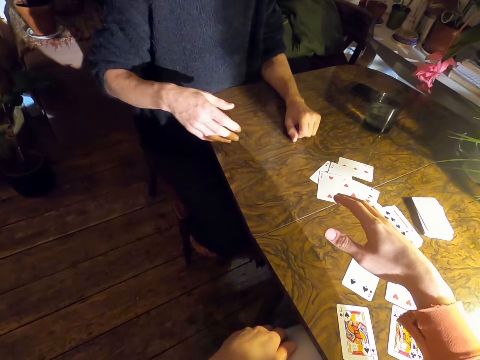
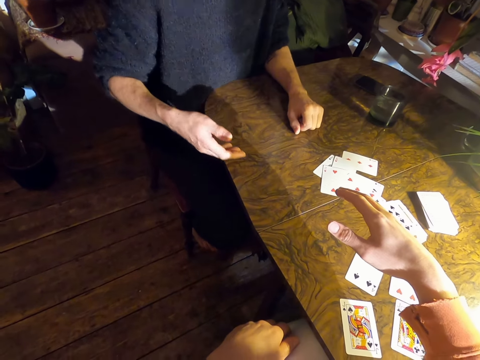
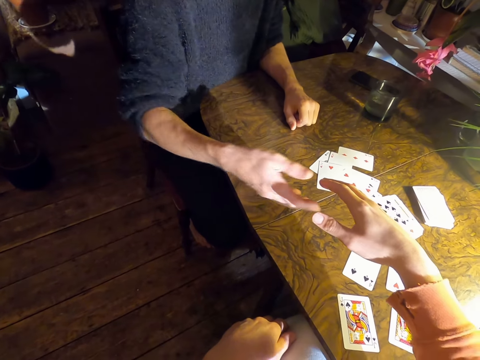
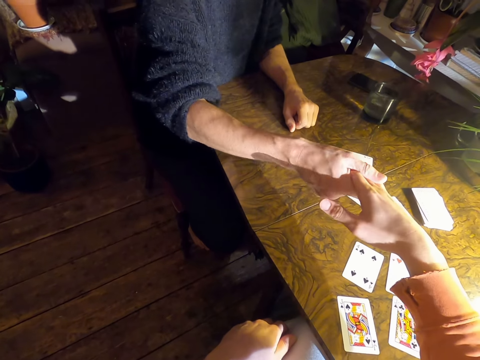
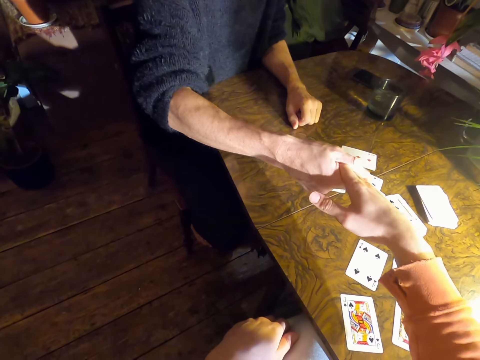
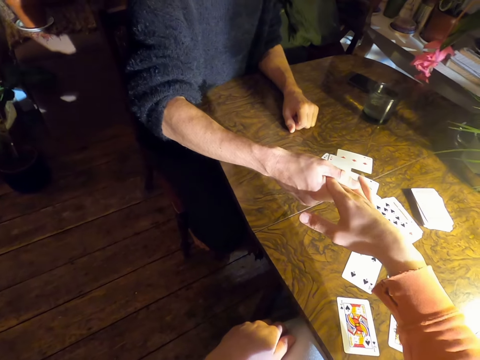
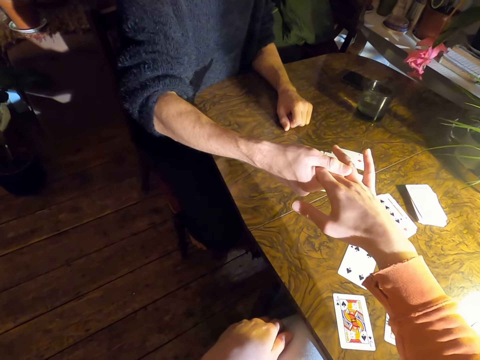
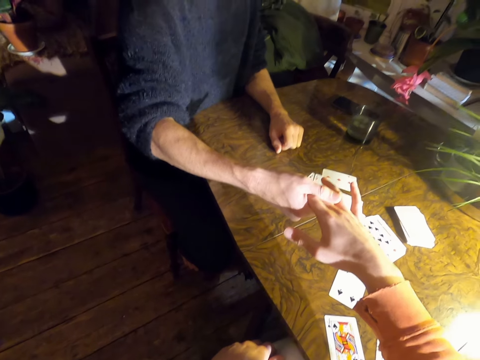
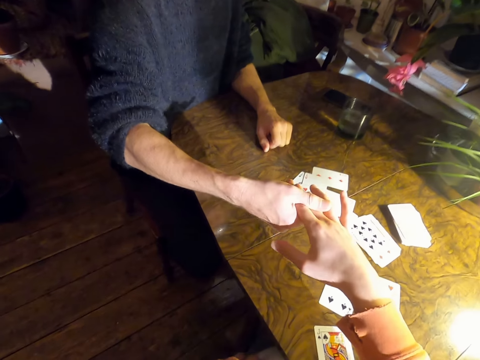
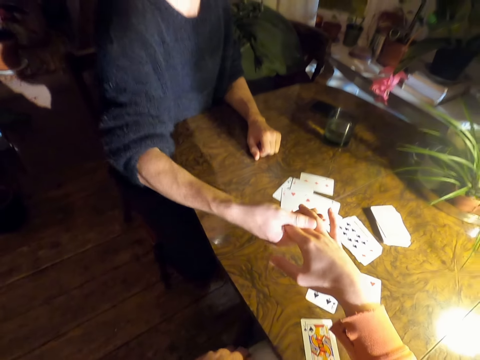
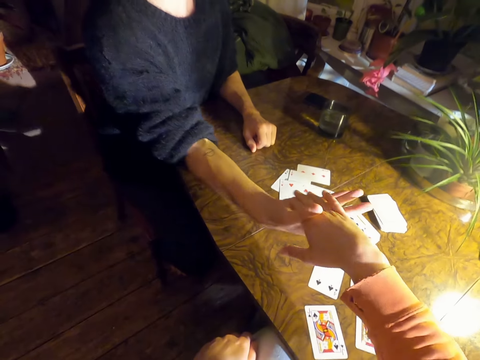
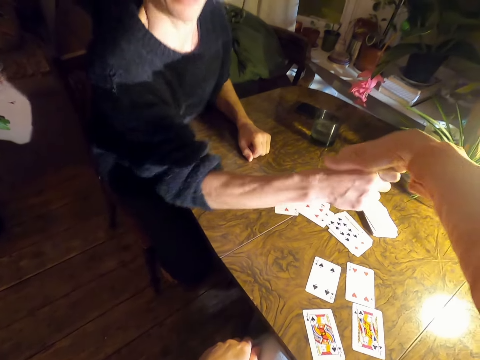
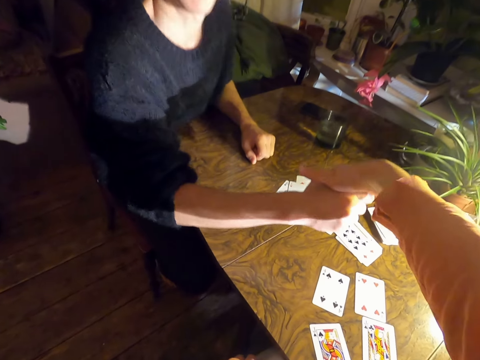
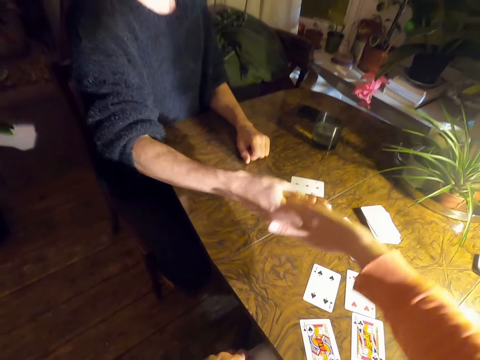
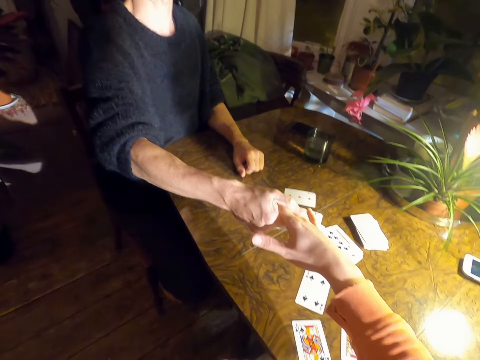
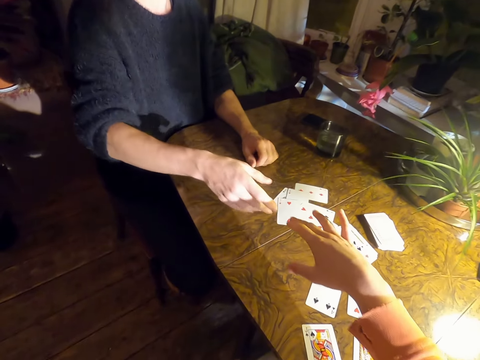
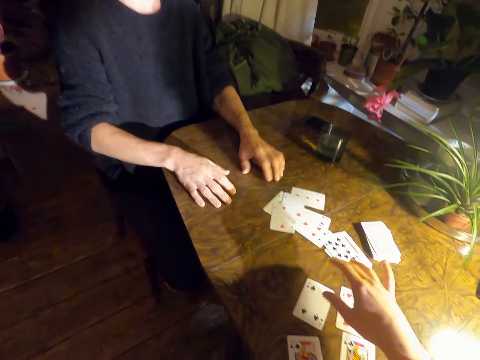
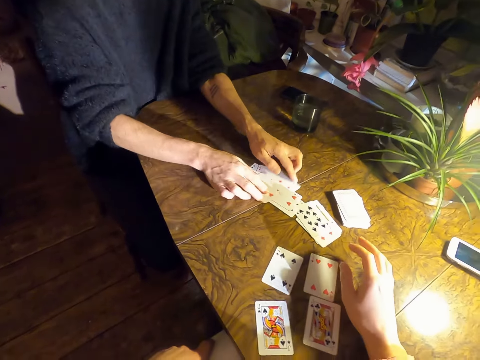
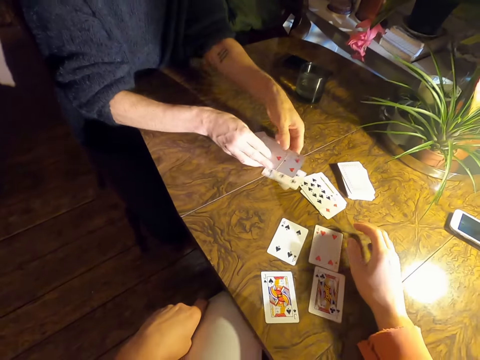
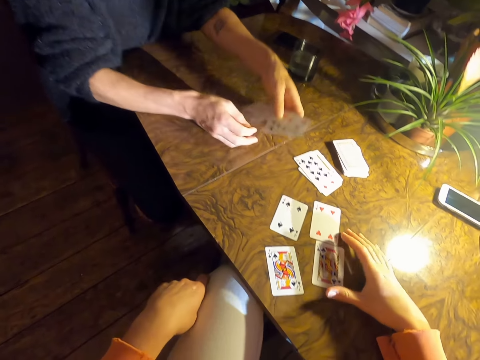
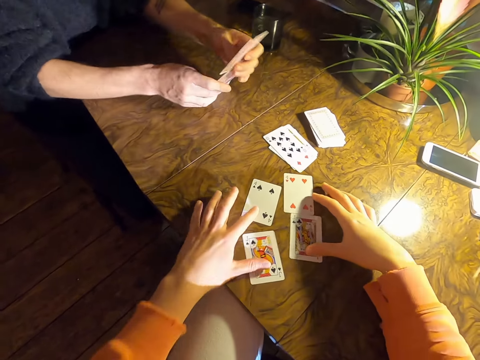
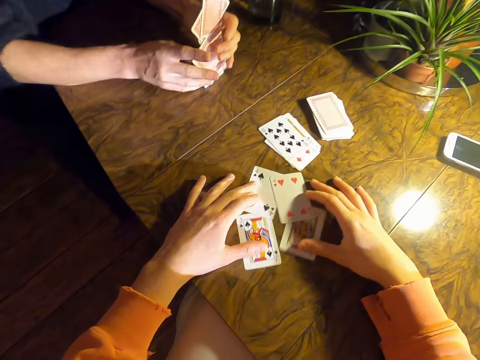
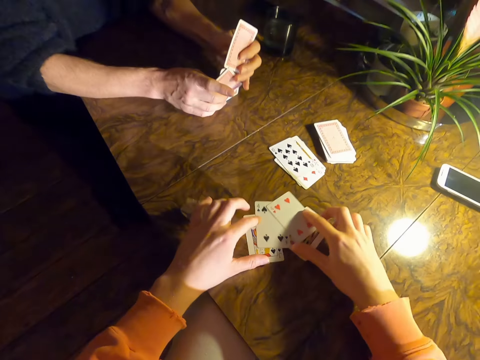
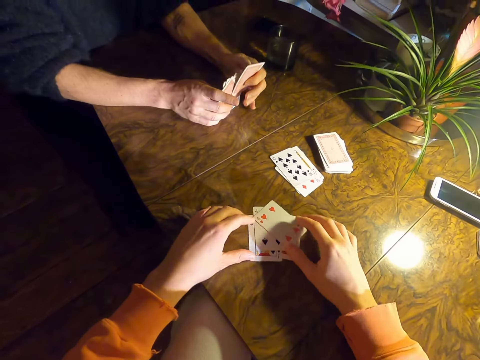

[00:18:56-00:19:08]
A person sways hands. The person shakes the hand of the camera wearer. The person arranges cards on a table, and collects the cards from the table. The camera wearer arranges cards on the table.
